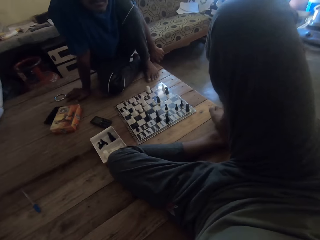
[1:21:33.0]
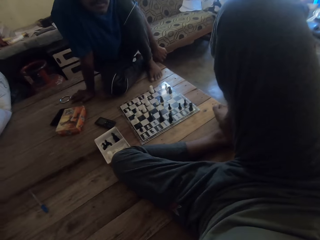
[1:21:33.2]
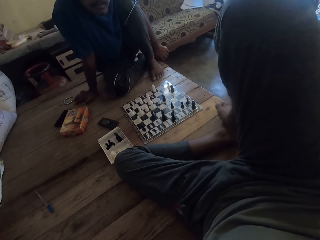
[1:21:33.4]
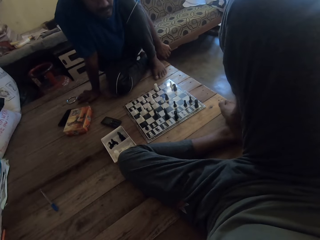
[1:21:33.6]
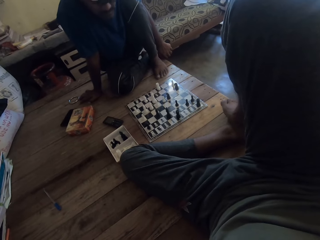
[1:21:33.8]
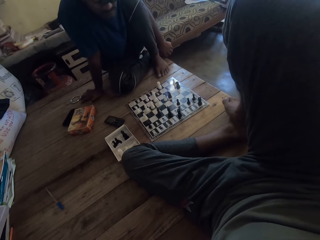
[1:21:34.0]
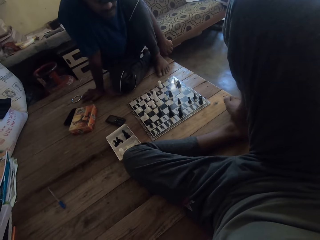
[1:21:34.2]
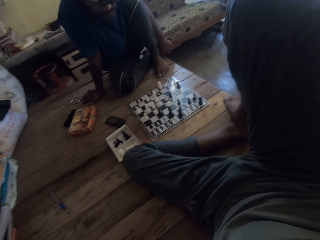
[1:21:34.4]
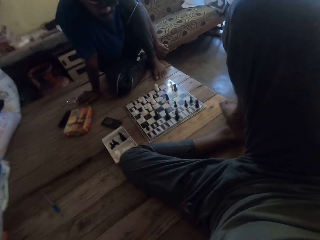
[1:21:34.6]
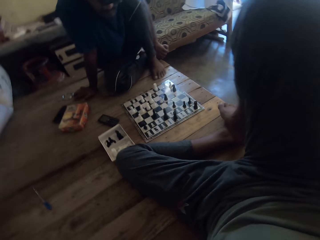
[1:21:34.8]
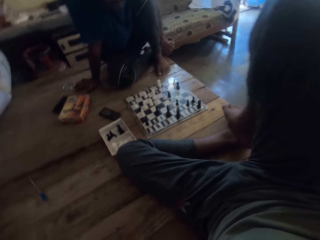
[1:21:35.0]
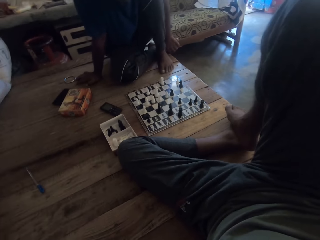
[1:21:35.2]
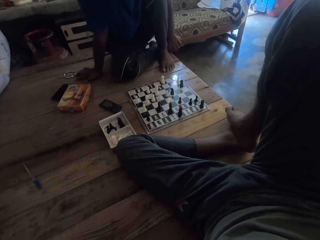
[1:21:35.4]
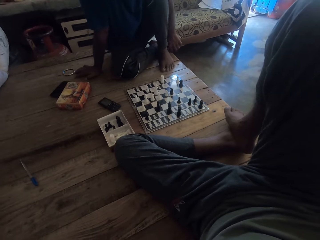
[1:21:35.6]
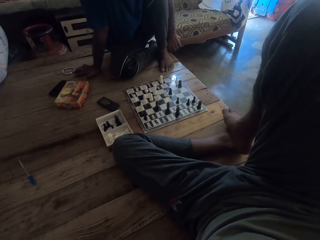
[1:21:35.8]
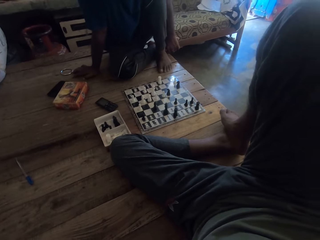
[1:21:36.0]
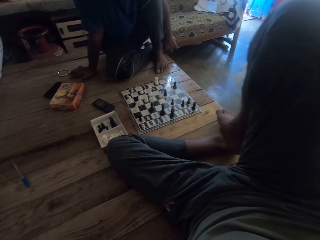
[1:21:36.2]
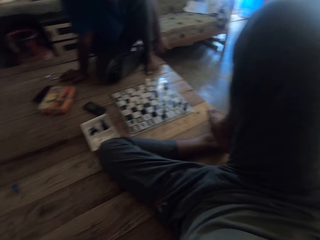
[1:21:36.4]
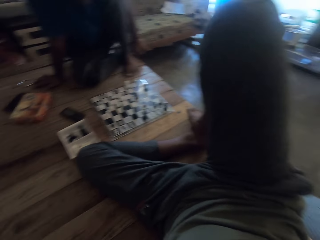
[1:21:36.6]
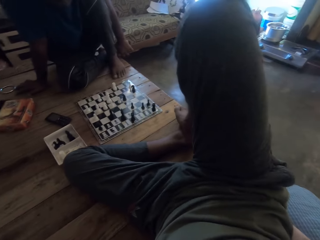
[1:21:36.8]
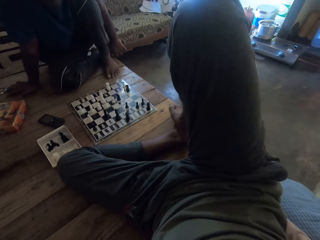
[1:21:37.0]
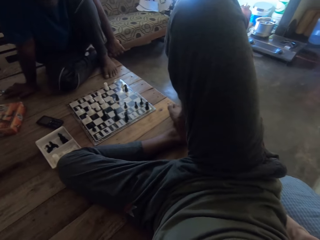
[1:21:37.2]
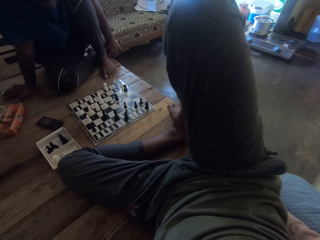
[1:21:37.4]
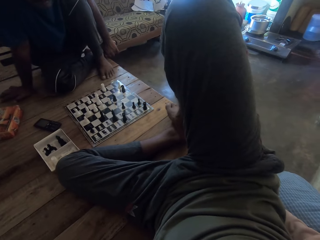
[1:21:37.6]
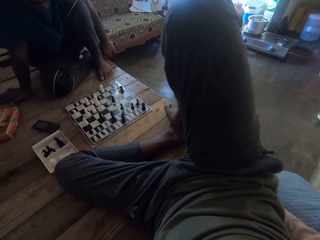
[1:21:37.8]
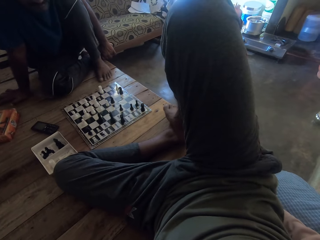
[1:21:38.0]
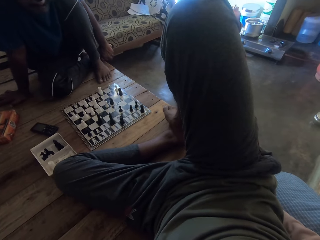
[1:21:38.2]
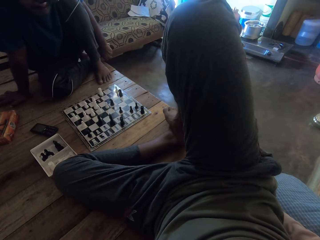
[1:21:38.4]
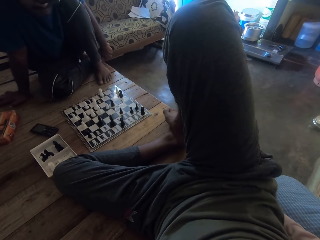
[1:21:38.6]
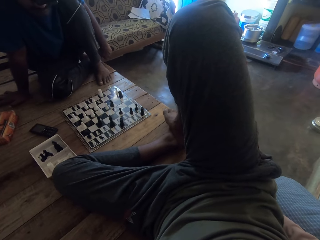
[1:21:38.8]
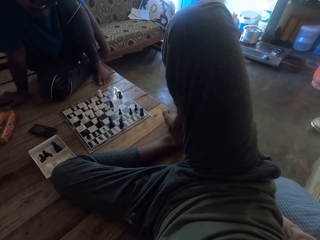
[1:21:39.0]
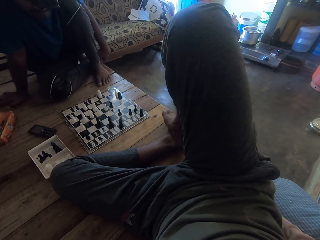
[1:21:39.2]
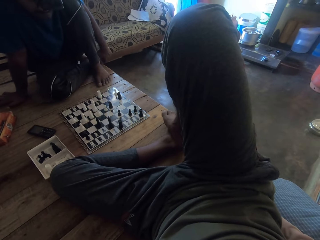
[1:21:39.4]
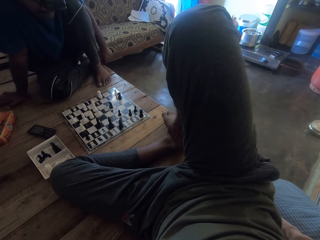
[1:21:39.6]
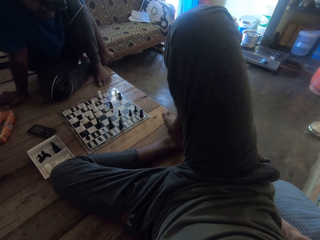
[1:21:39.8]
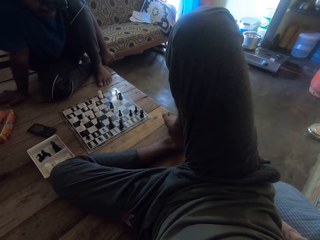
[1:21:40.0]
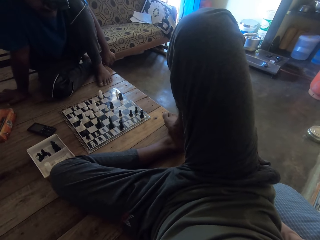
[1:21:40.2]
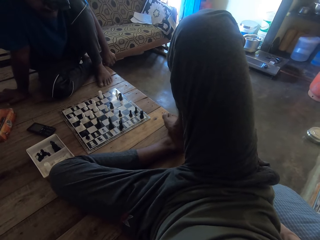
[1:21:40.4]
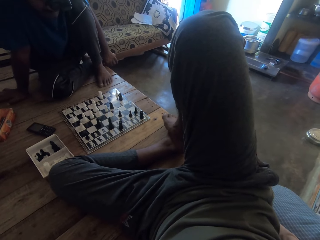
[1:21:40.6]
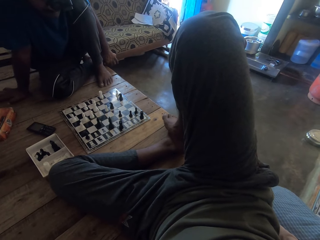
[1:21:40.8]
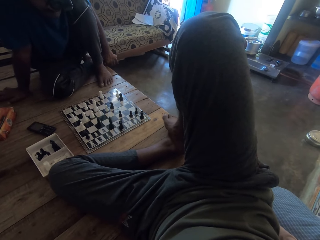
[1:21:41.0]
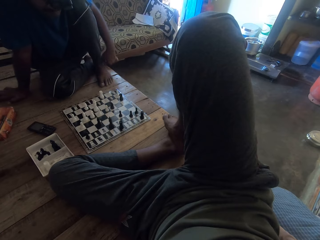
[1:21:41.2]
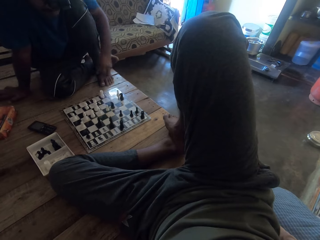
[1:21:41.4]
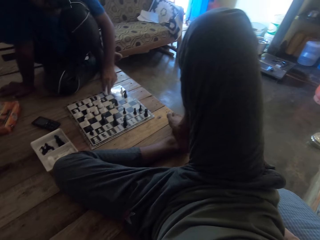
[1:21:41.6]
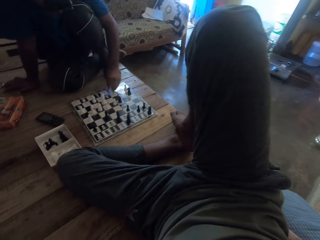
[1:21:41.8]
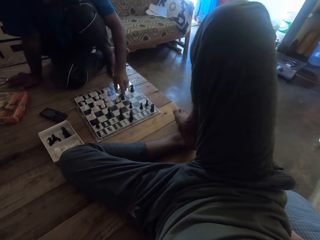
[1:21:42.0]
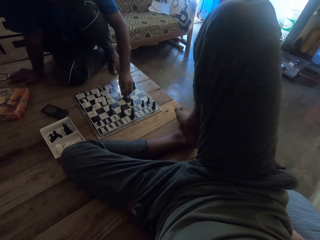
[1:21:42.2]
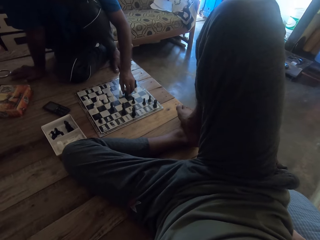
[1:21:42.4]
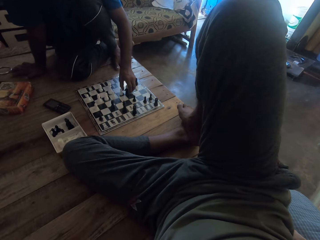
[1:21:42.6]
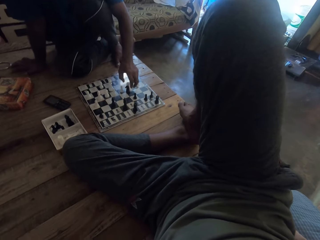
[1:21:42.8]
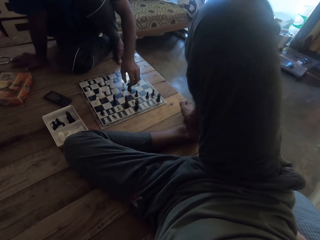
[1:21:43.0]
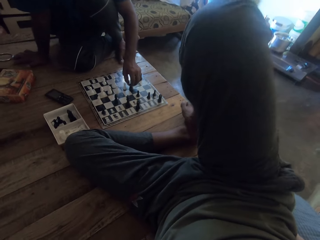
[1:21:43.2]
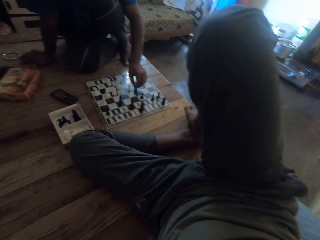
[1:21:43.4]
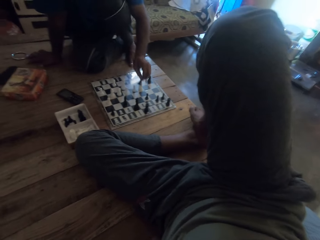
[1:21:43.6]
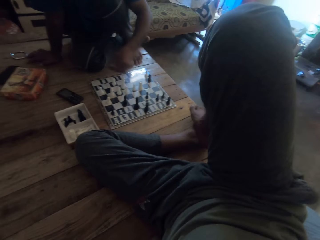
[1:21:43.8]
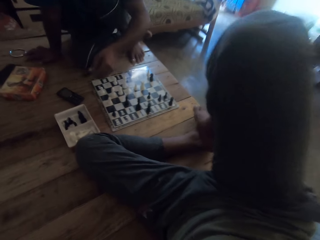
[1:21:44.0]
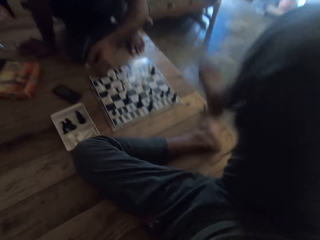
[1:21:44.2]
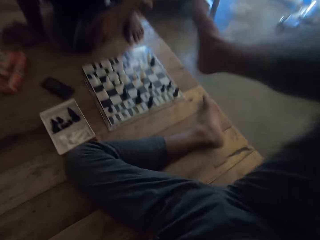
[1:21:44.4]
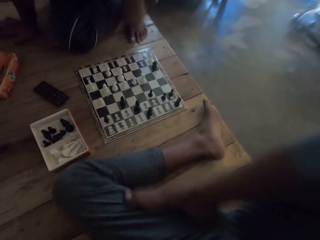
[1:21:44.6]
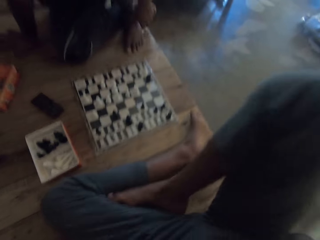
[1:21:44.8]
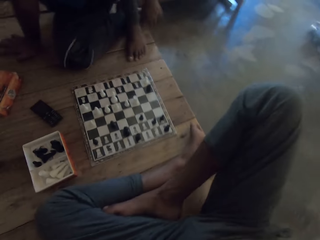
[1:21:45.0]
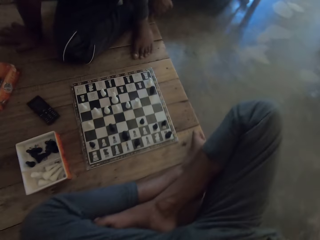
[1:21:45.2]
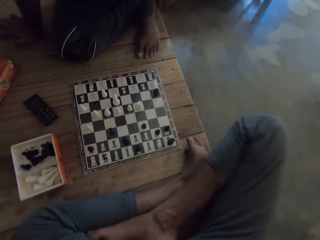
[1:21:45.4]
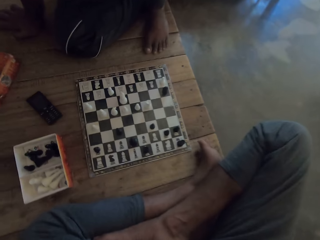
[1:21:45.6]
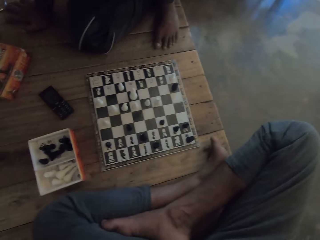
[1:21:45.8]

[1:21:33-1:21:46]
The camera wearer touches his legs. A man holds a rook and moves the black rook on the chess board. The man picks up a white knight on the chess board and holds the knight. The camera wearer moves the leg. The man drops the knight in the box and holds his legs.

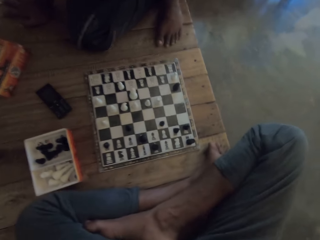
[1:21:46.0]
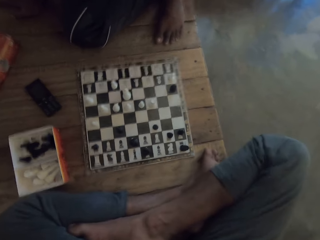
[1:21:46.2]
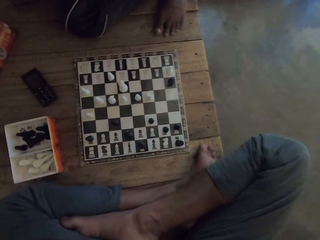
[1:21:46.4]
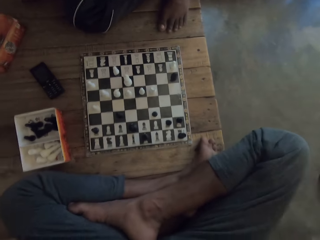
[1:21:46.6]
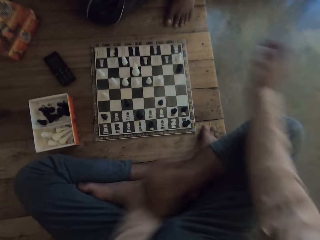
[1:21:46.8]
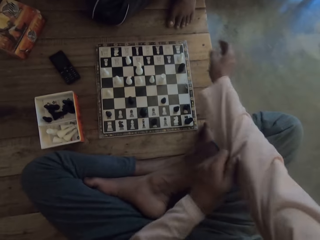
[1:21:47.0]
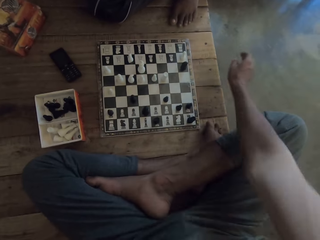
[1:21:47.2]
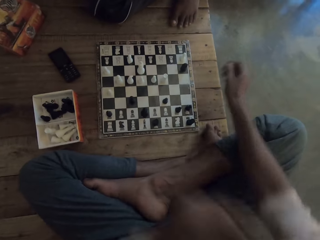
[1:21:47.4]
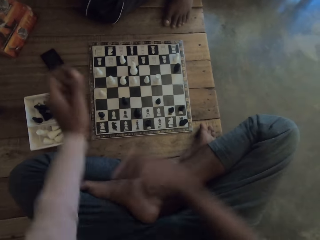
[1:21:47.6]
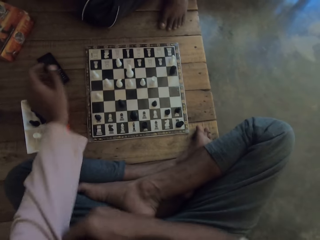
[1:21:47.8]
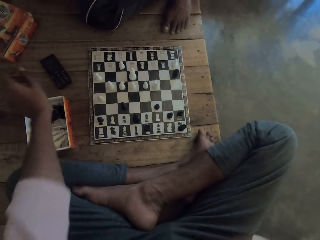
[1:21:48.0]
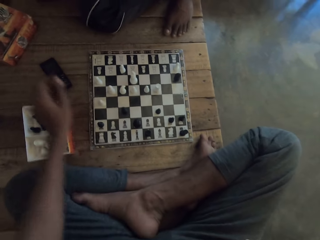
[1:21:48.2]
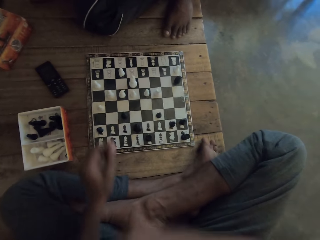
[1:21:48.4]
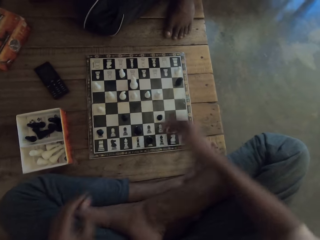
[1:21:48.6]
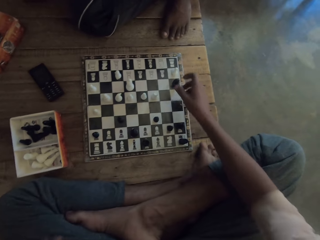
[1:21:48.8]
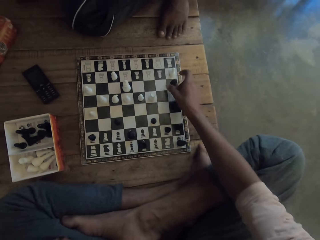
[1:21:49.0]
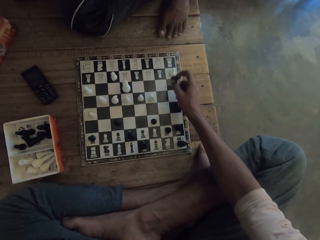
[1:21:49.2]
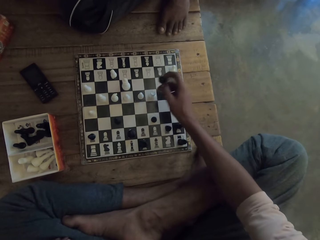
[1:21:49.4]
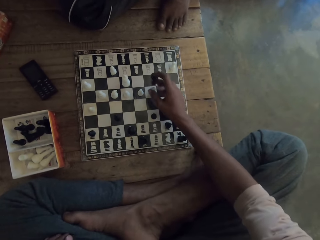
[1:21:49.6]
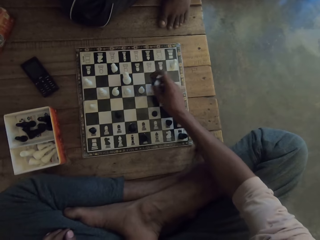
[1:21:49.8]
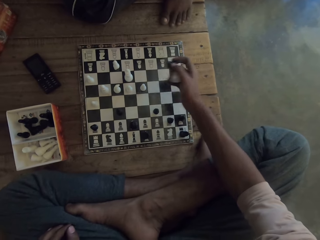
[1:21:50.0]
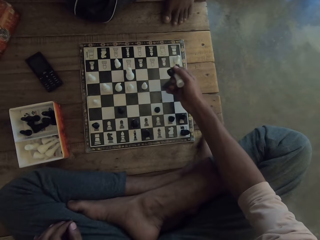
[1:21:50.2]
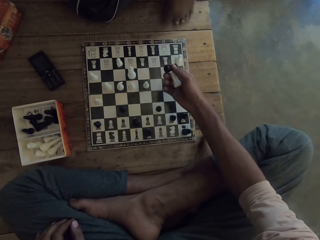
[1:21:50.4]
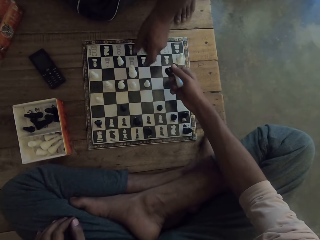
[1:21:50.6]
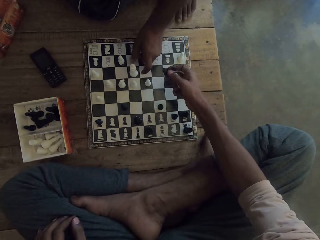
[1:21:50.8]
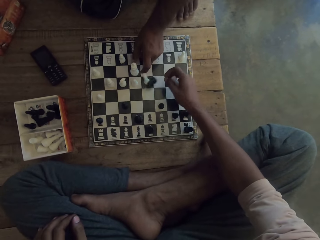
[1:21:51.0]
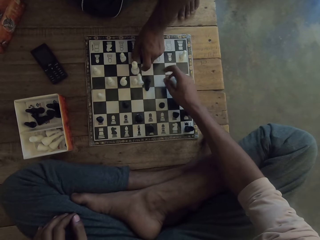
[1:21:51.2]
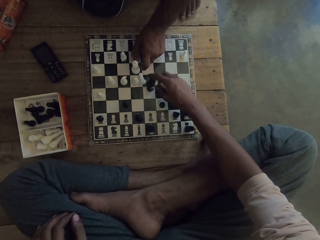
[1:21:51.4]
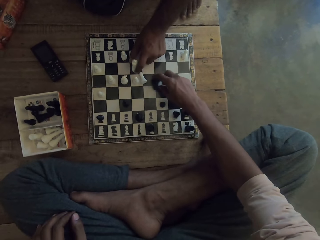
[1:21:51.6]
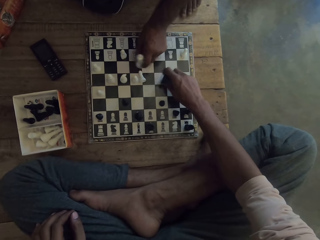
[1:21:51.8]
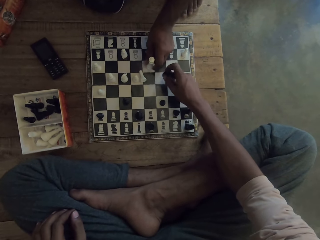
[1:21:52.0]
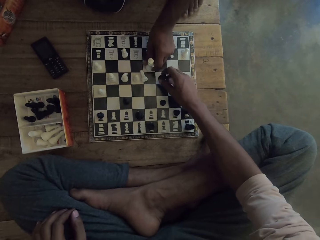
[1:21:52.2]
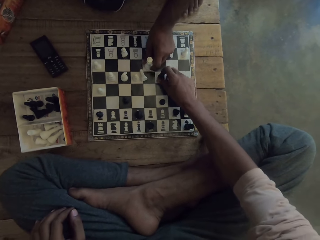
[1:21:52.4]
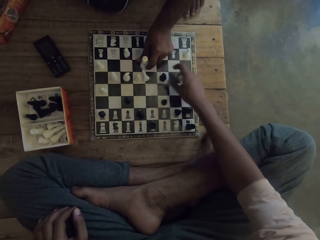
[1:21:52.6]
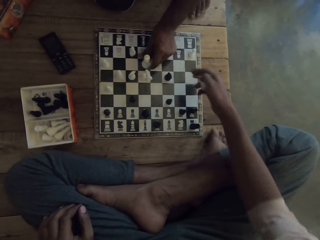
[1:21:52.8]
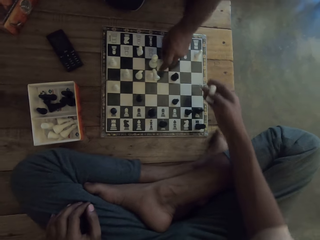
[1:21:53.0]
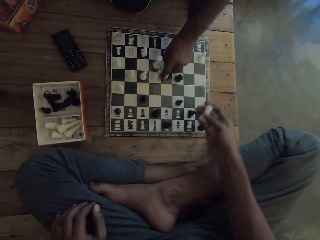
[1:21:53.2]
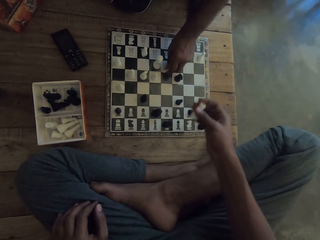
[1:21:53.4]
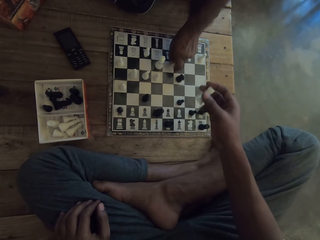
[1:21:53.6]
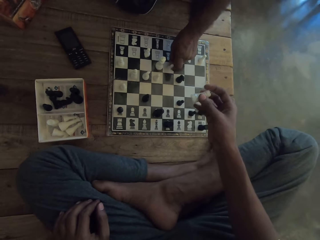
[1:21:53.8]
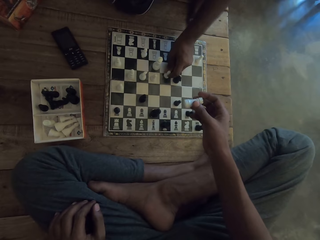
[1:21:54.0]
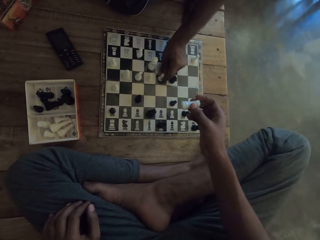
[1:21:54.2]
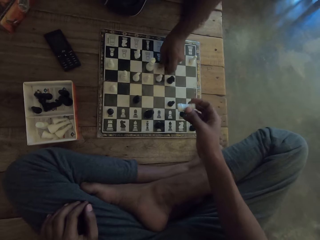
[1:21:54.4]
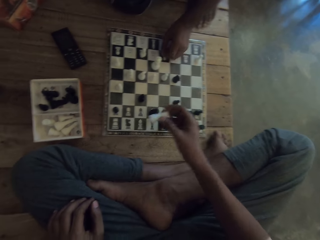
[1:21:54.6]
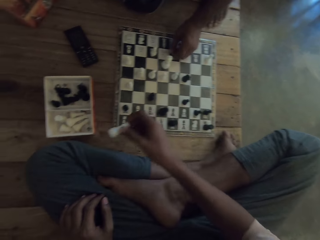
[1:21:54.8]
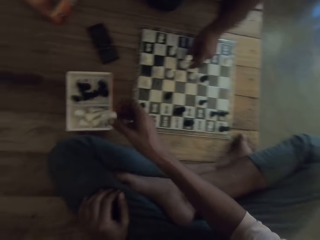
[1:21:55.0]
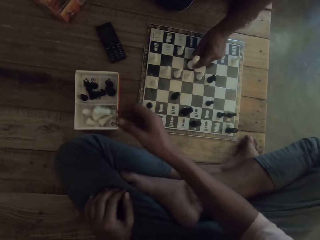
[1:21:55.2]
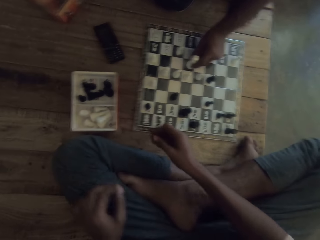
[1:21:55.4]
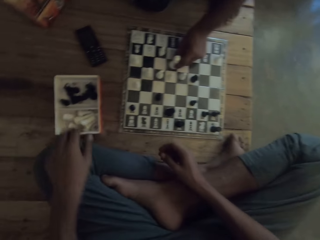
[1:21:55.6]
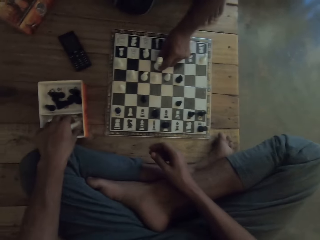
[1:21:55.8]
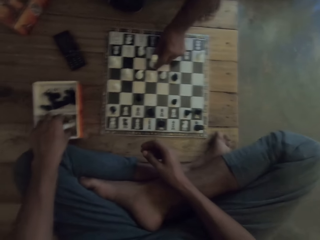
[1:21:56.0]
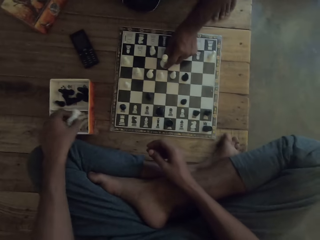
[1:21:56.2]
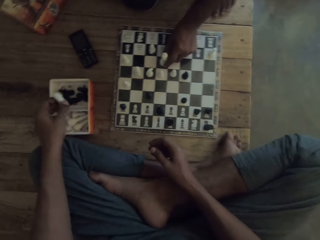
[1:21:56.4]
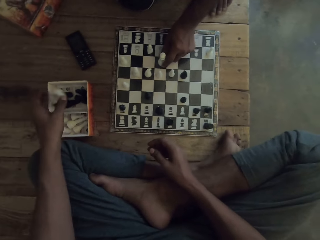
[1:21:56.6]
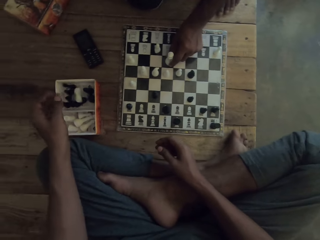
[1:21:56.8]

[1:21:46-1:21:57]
The camera wearer rolls up the shirt sleeves. They hold a knight. They move a white rook on the chess board. They pick up the black knight on the chess board. They pick the rook from the chess board and drop the knight on the chess board. A man holds a king and moves the king on the chess board. The camera wearer places the knight on the chess board. The man picks a pawn and puts the pawn on the chess board. The camera wearer drops the rook in the box. They drop the black knight in the chess box. The man holds the king and touches the queen on the chess board. The camera wearer picks the rook from the box and drops the rook in the box.
